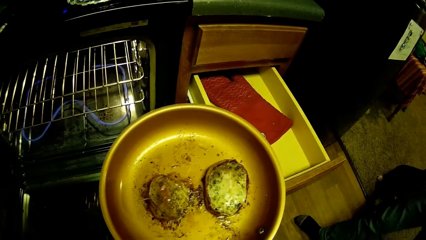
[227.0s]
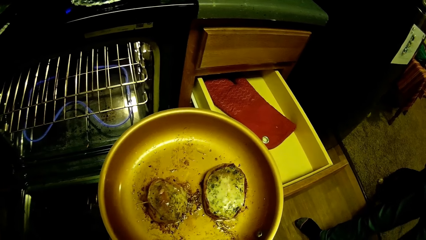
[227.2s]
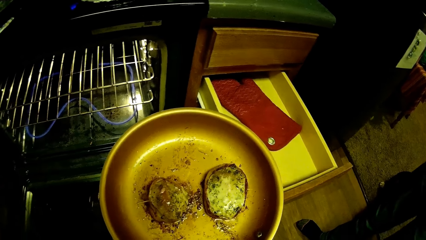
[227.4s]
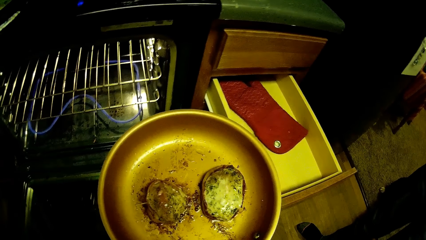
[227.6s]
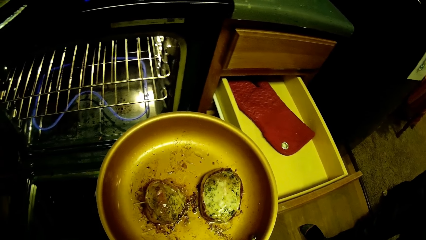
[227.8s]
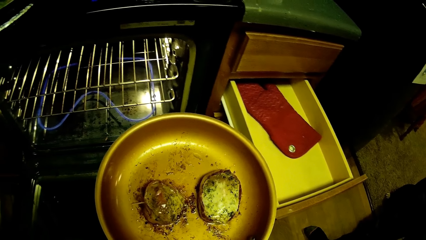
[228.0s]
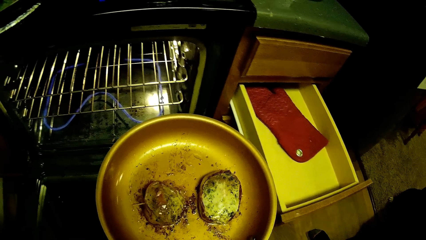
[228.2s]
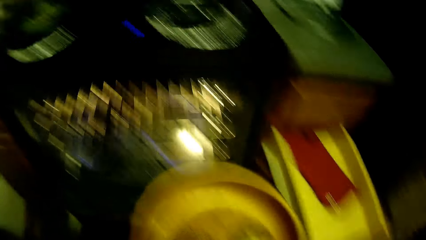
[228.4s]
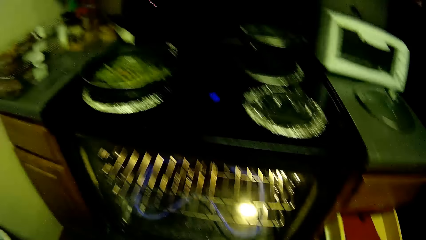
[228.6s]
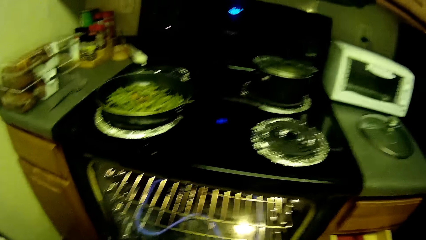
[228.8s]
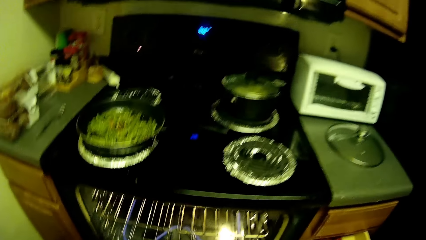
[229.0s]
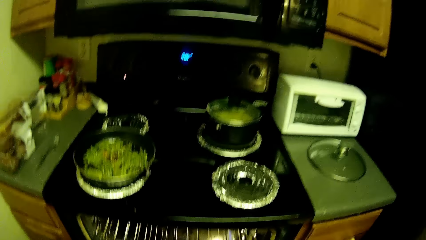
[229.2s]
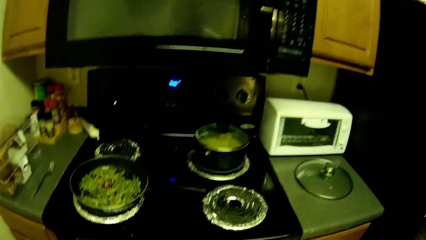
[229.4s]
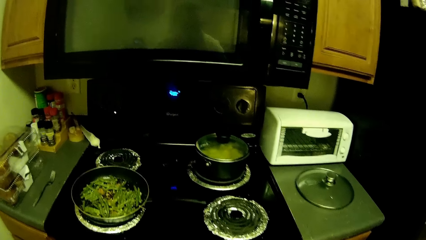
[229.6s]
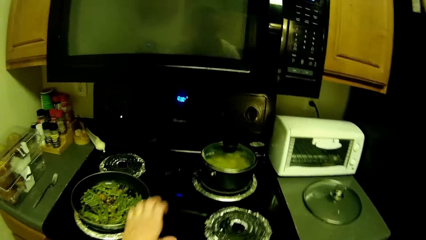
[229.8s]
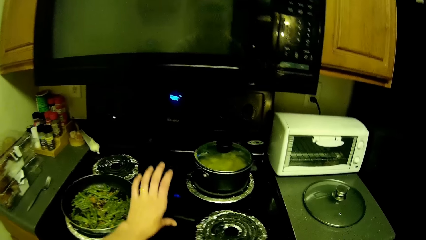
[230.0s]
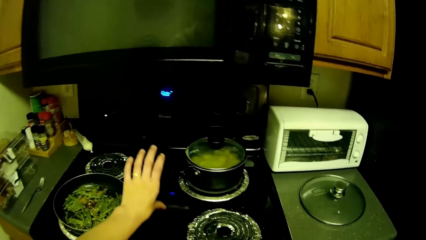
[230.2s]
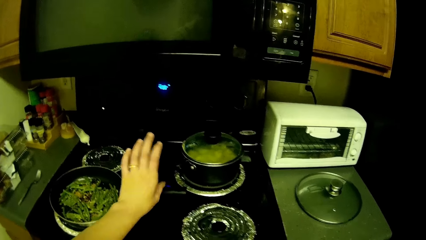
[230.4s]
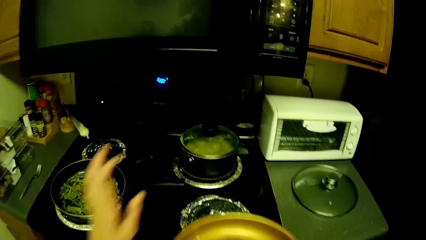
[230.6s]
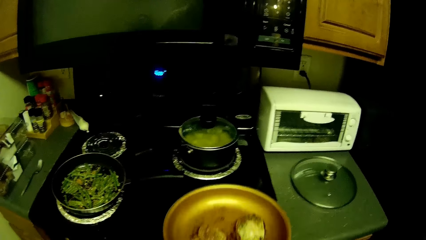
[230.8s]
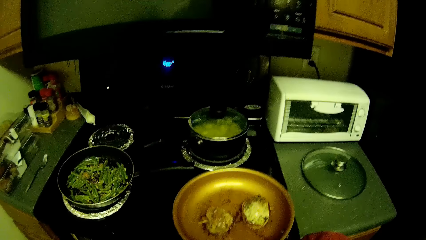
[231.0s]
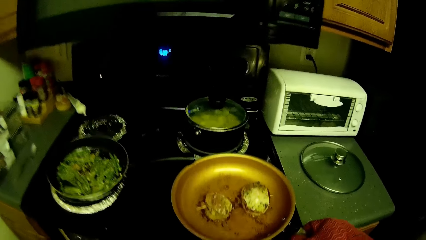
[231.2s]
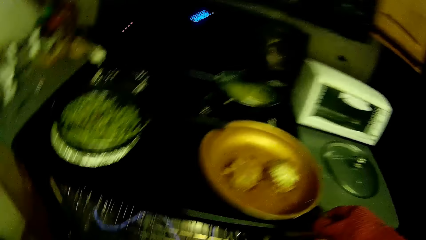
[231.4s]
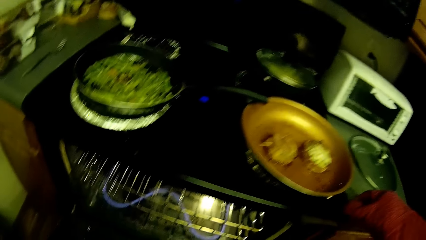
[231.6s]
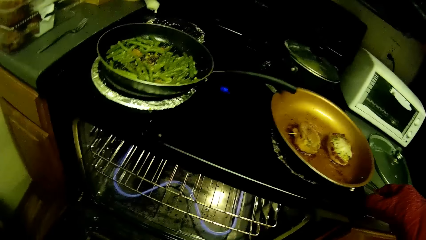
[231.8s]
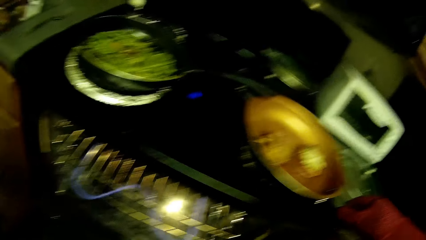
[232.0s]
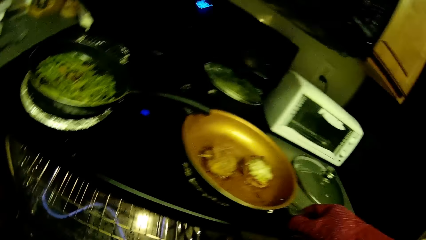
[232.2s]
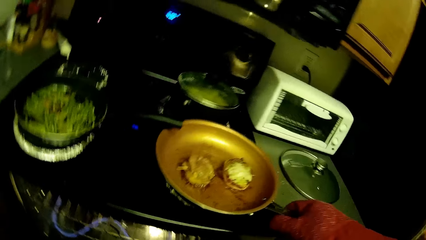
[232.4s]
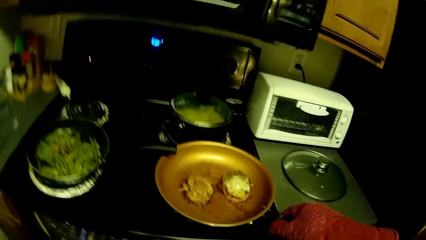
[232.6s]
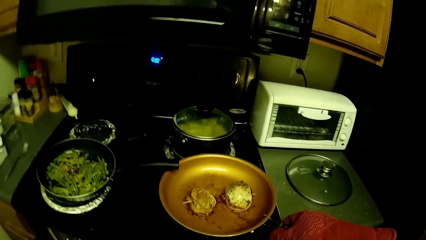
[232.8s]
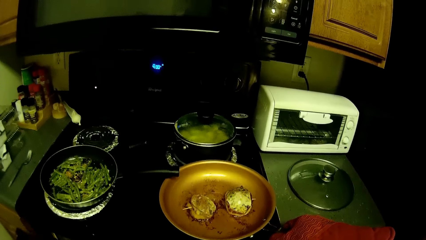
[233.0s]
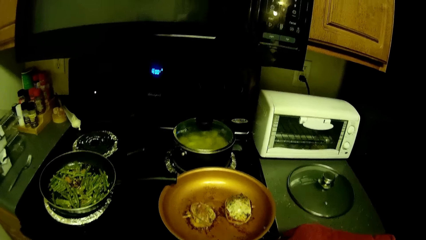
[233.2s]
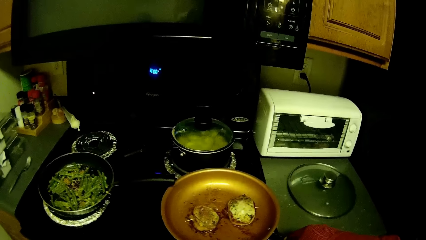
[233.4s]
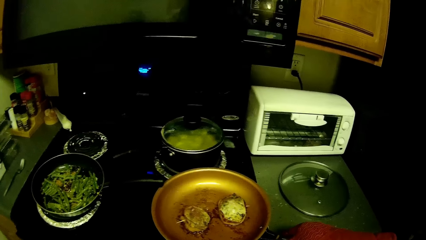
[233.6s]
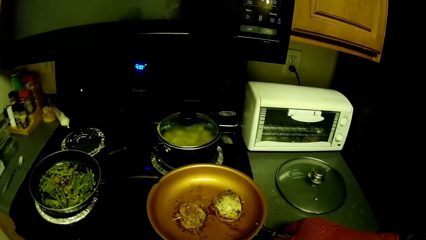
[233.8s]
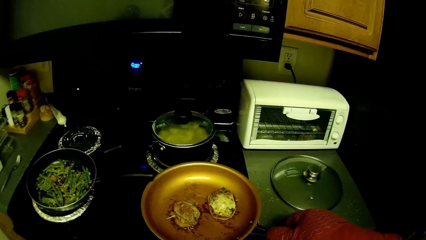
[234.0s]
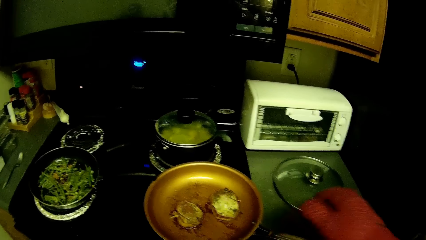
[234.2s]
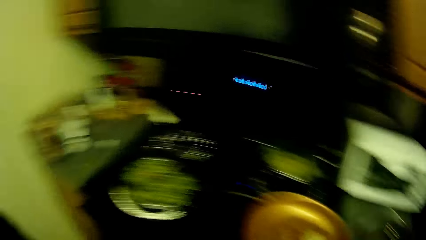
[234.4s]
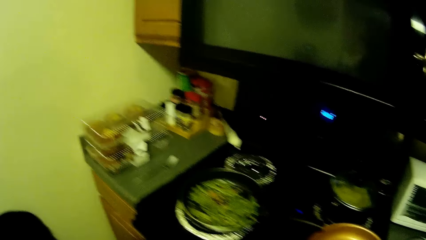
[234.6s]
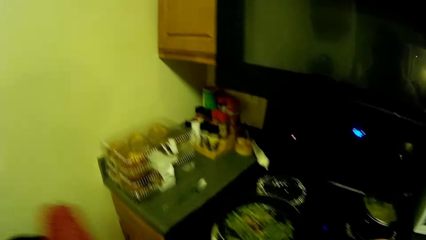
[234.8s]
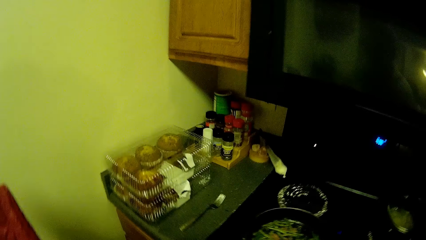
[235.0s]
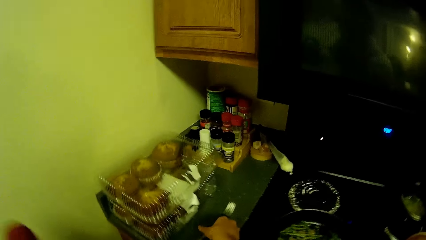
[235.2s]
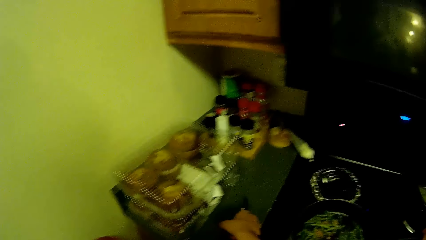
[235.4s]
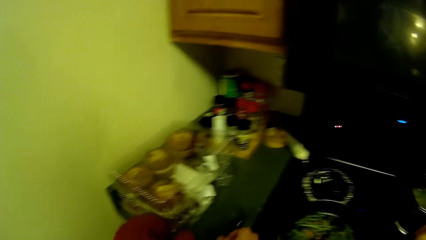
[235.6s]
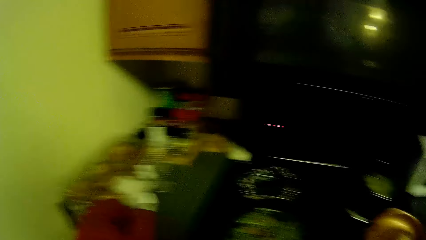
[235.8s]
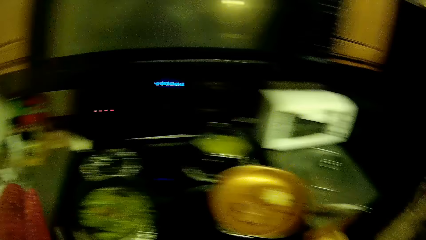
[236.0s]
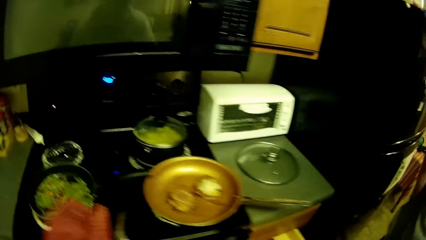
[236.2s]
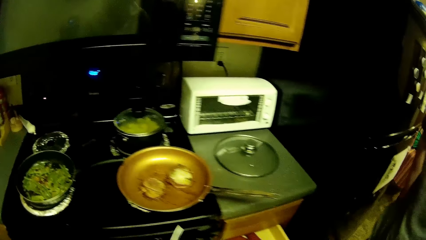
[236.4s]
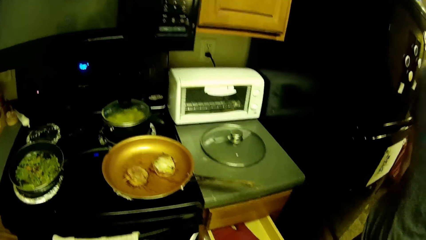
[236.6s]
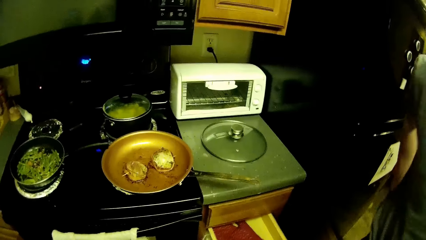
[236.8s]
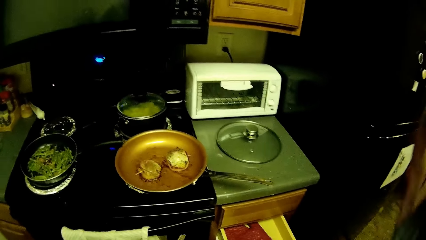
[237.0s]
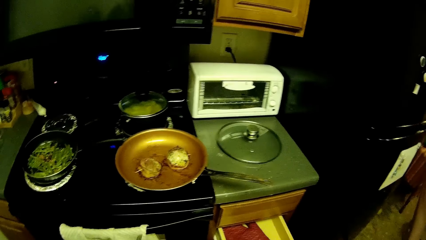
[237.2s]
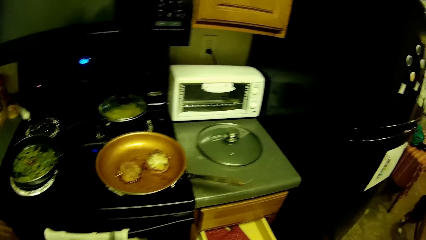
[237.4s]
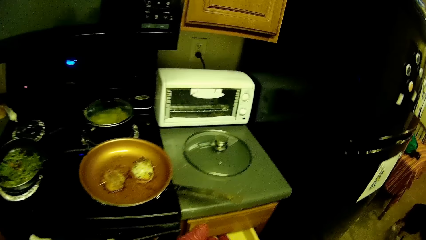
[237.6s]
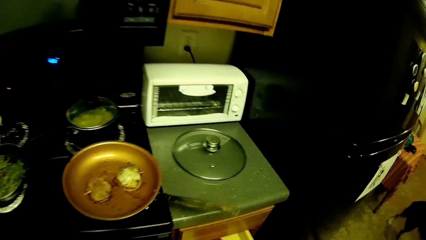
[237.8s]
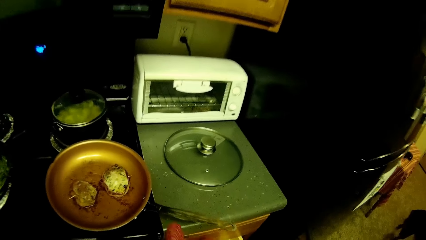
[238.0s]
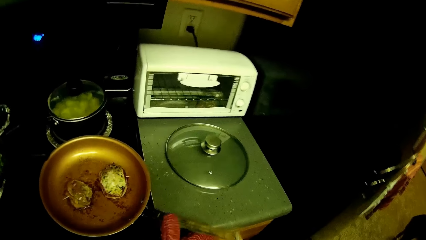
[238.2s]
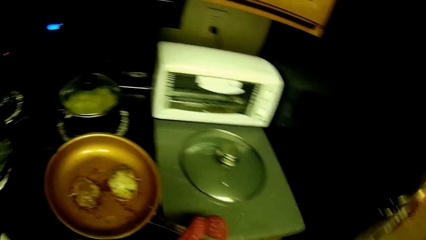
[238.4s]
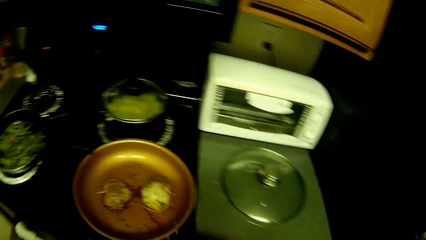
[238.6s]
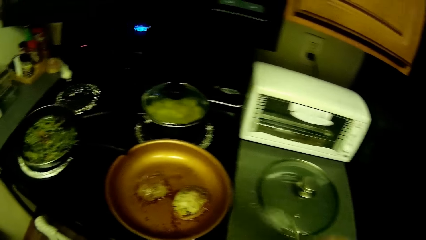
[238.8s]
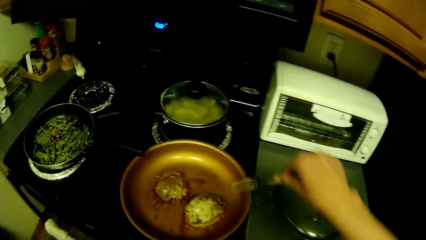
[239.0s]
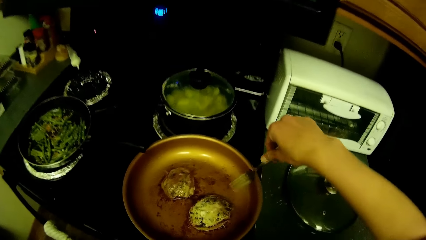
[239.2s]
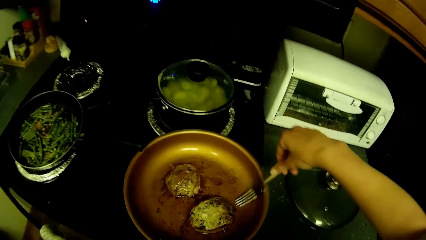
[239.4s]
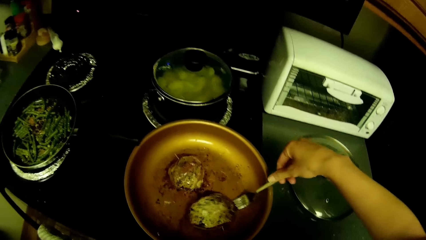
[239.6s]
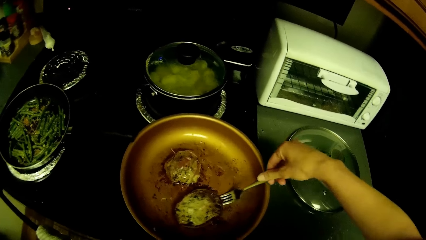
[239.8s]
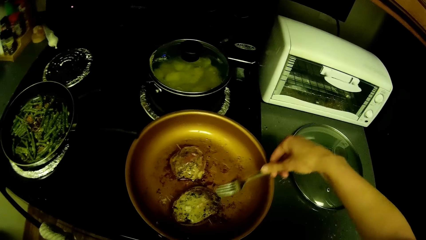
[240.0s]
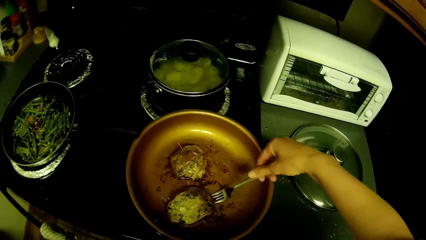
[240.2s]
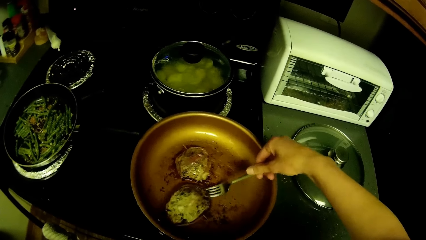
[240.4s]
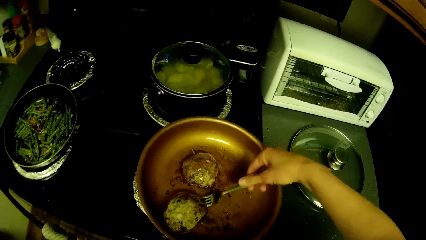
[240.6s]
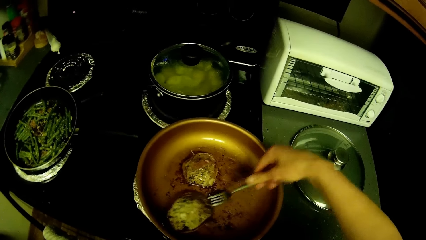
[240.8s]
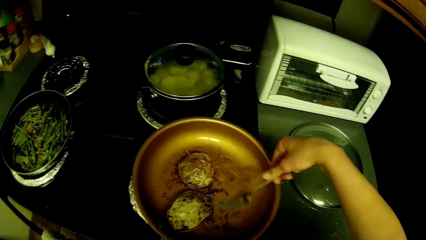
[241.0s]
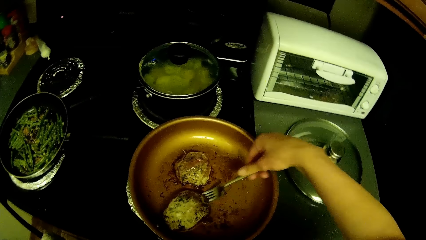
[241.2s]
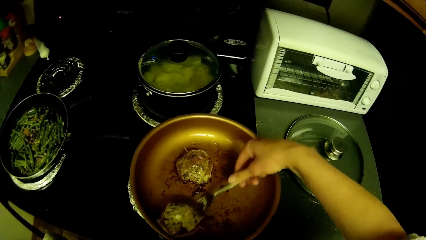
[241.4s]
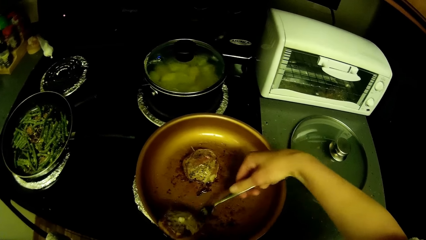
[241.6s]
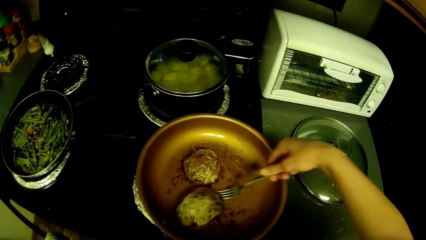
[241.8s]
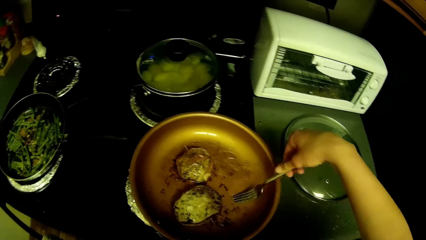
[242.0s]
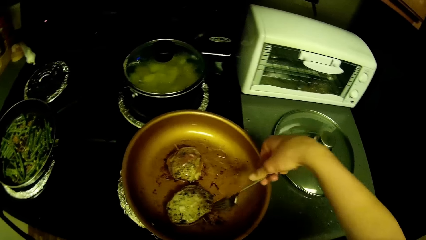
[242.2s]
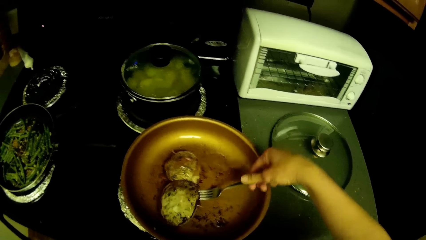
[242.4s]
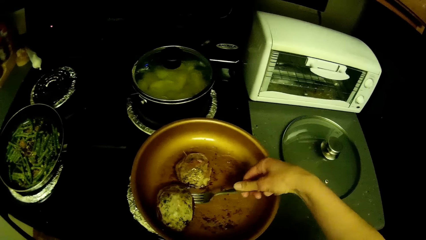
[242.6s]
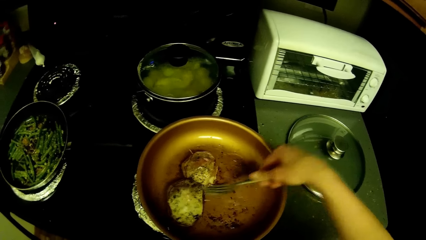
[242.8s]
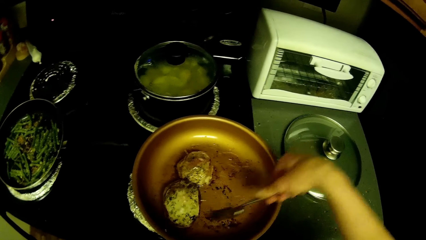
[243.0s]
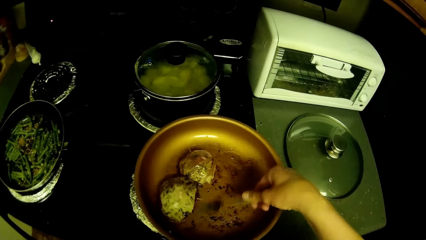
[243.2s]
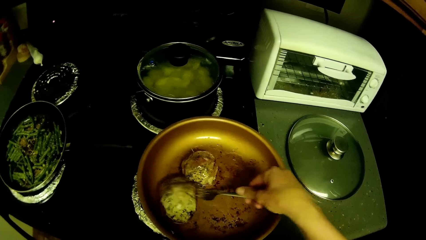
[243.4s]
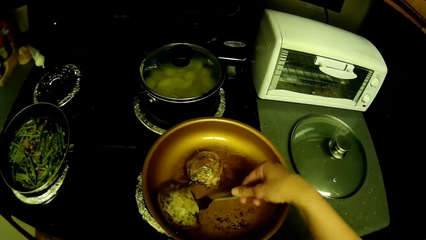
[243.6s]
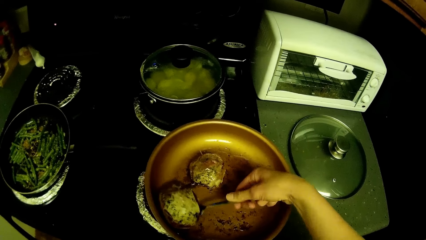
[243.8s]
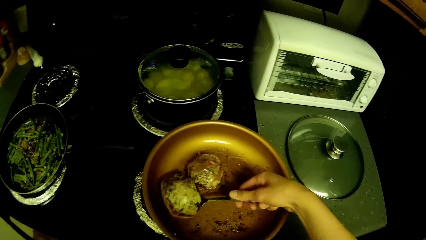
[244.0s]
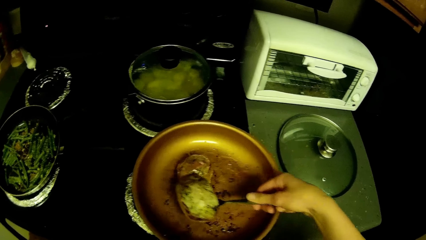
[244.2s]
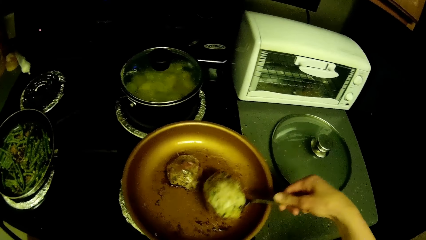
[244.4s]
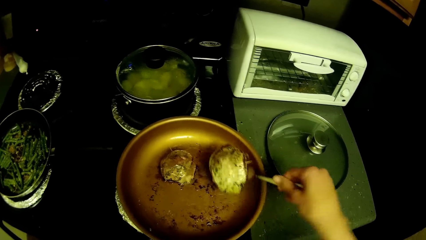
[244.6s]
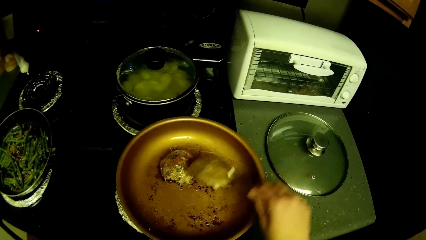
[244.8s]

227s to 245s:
The camera wearer looks at the second pan in her right hand. She moves the pan. She touches the gas cooker with her left hand. She drops the second pan on the gas cooker. She walks. She picks up a fork. She picks up the pan. She turns the pancakes or meat in the pan with the fork in her right hand.
